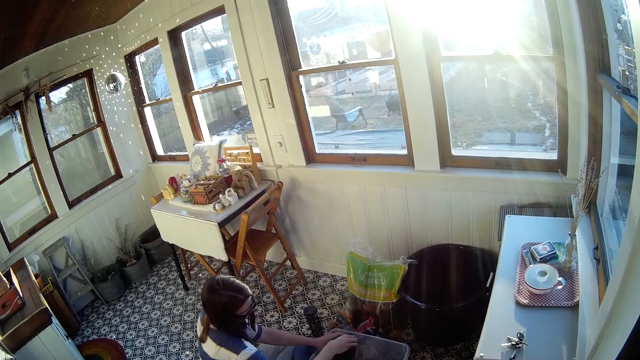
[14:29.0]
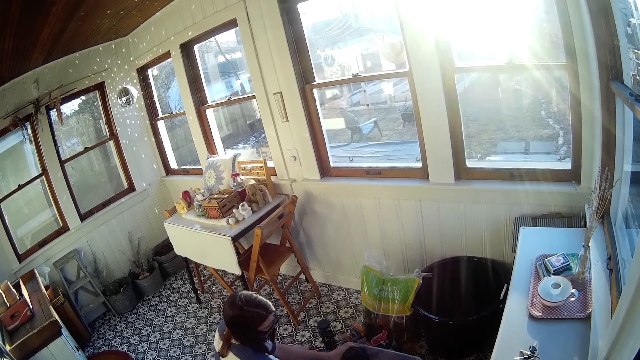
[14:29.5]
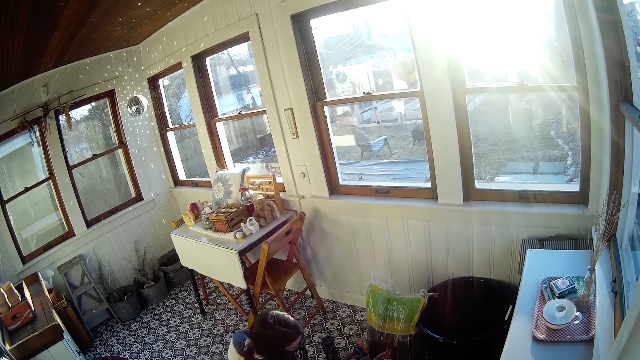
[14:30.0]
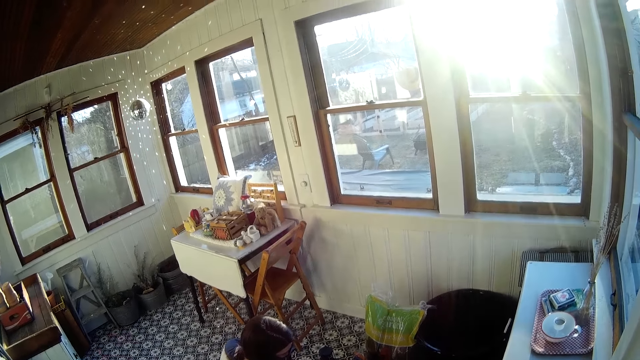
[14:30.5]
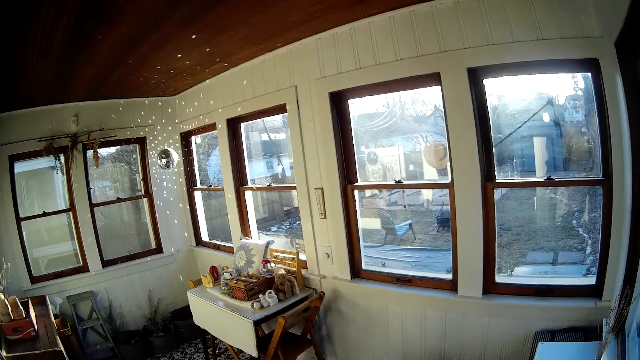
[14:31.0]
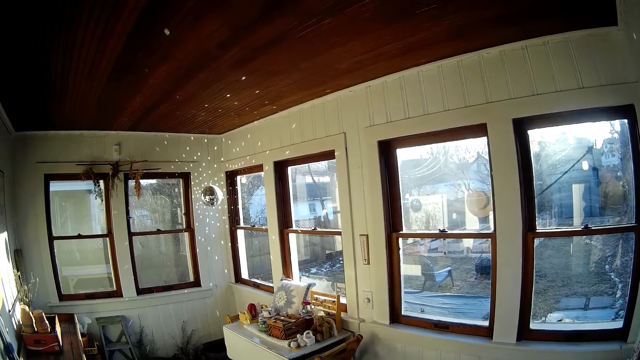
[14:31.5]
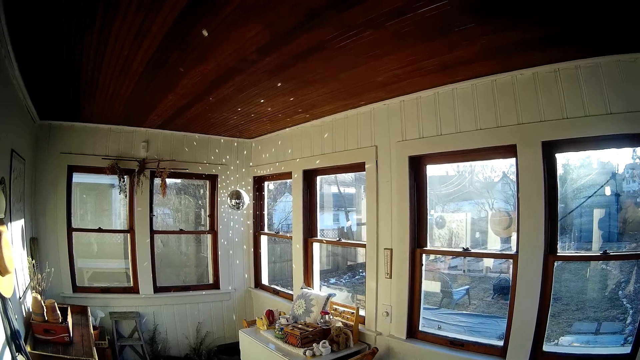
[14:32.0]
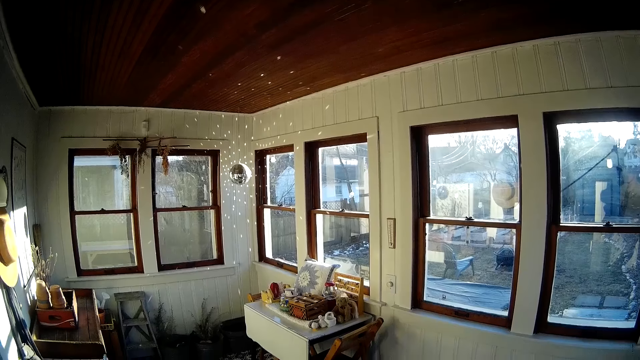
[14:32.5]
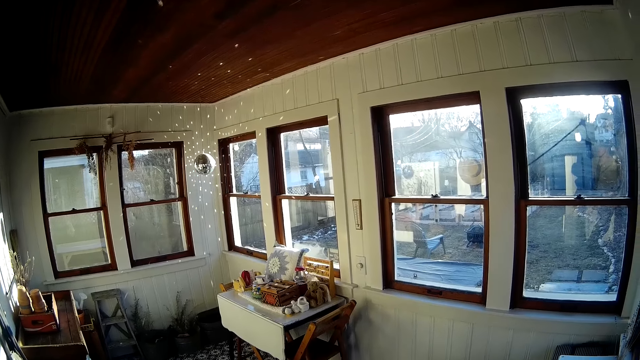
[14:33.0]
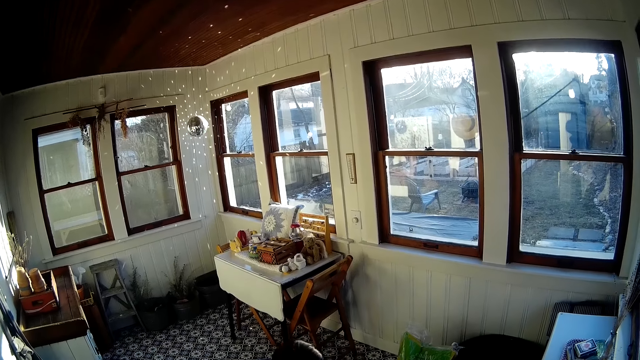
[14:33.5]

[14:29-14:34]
The woman pours some of the charcoal from the plastic container on the floor into the spherical metal basket in her left hand with her right hand.

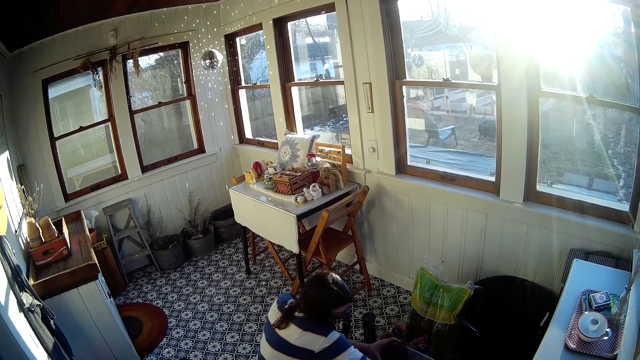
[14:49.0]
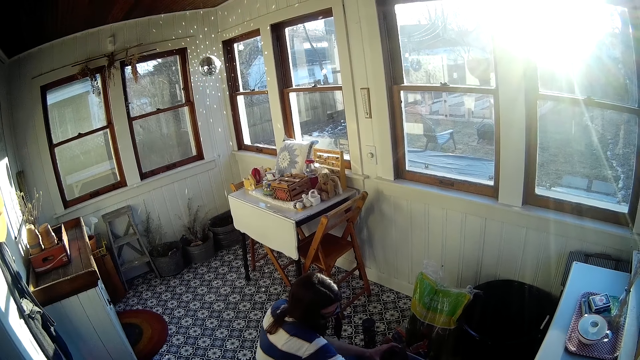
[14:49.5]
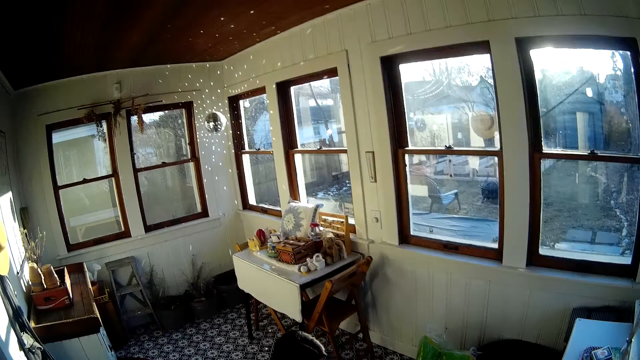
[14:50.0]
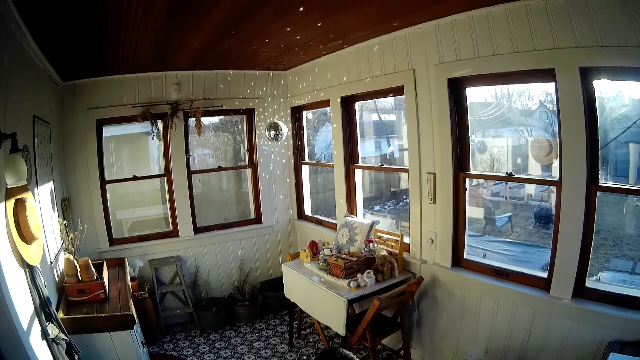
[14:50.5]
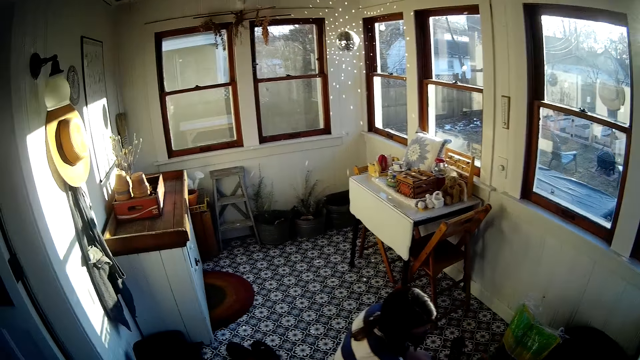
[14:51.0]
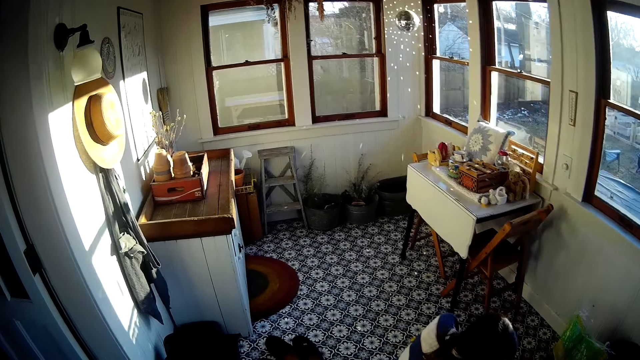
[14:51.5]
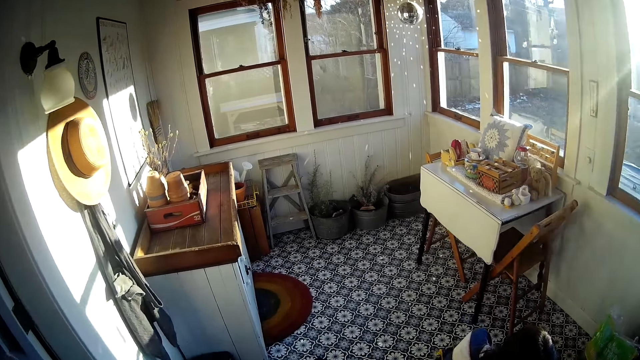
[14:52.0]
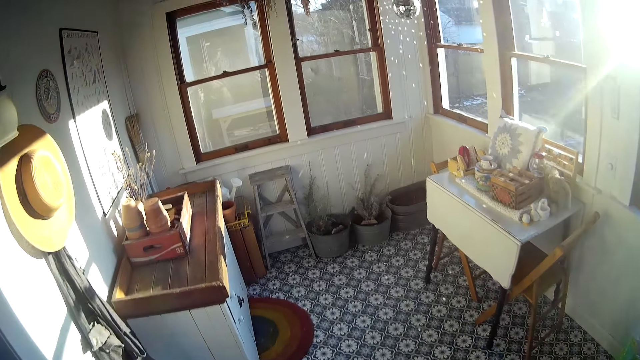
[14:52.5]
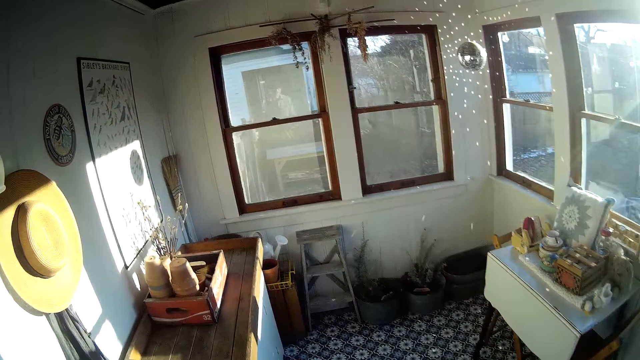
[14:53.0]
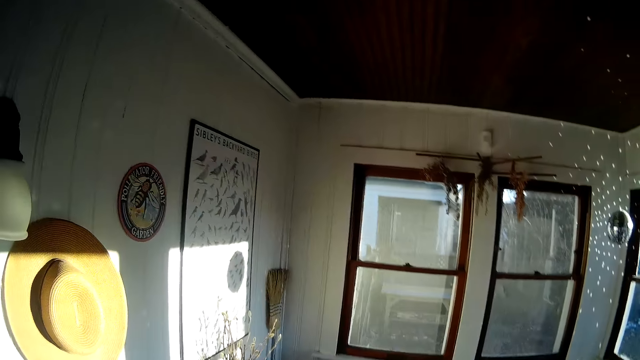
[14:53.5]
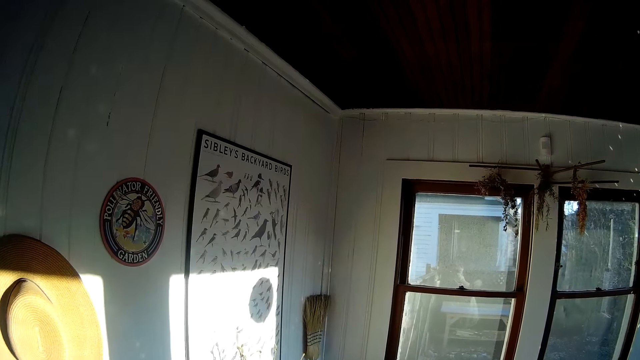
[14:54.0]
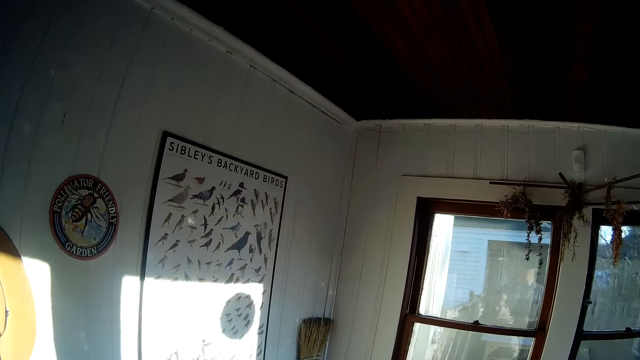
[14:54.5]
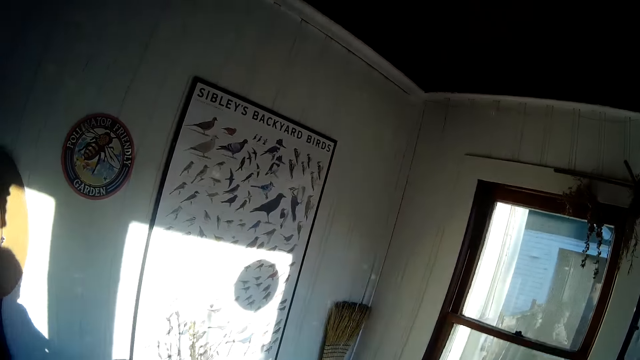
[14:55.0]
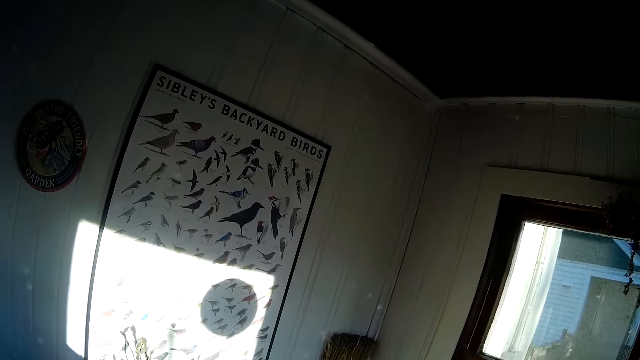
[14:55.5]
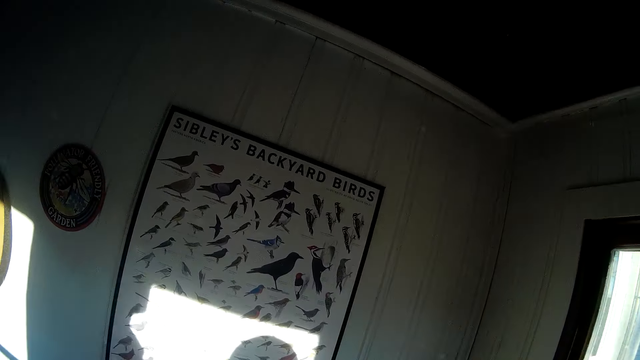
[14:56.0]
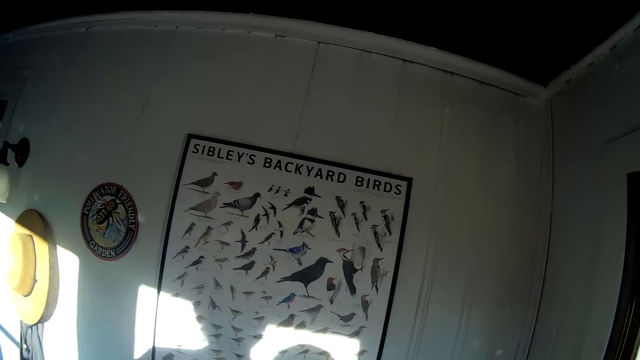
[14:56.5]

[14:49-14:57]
The camera wearer walks across the room.

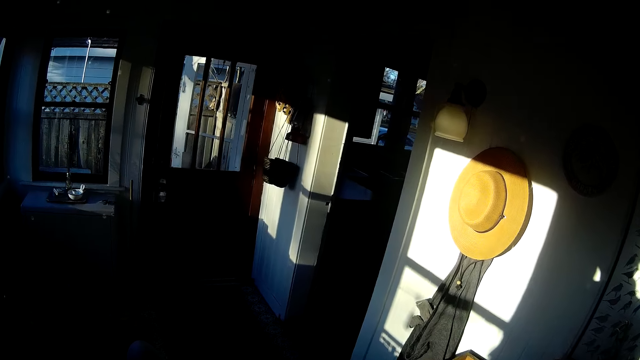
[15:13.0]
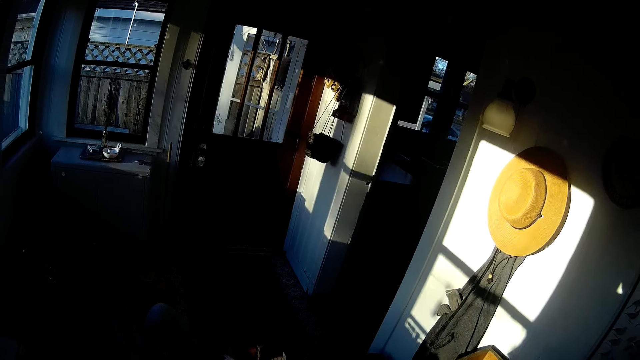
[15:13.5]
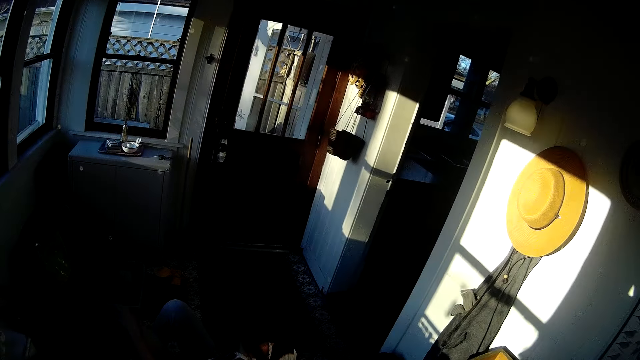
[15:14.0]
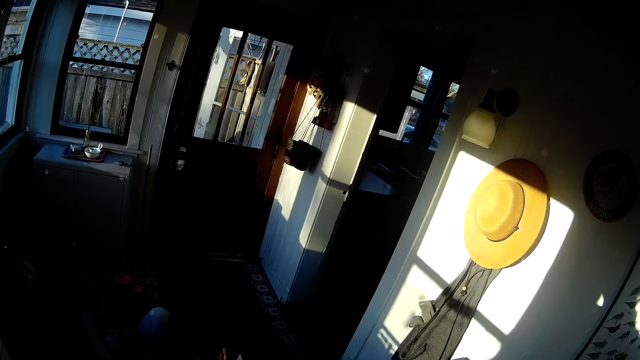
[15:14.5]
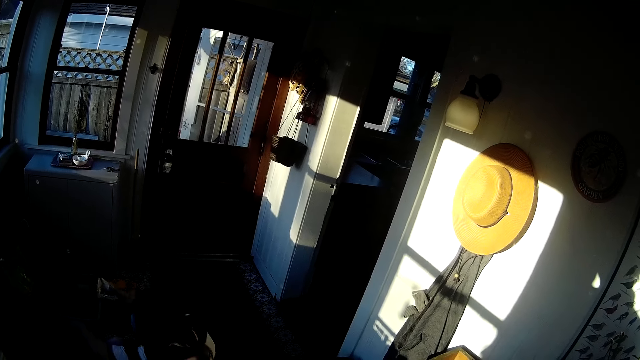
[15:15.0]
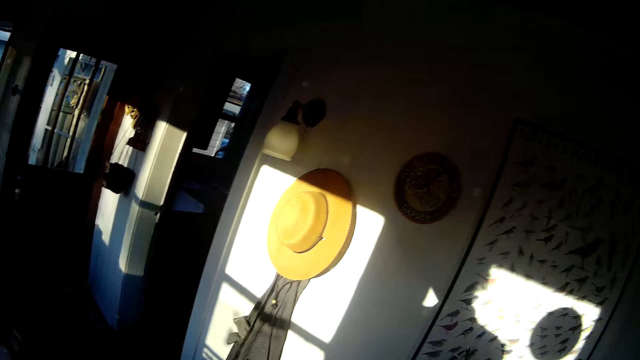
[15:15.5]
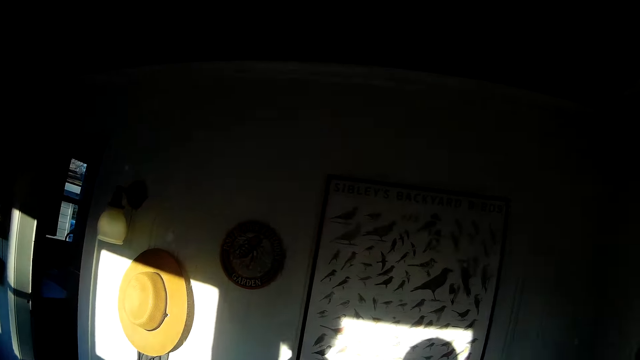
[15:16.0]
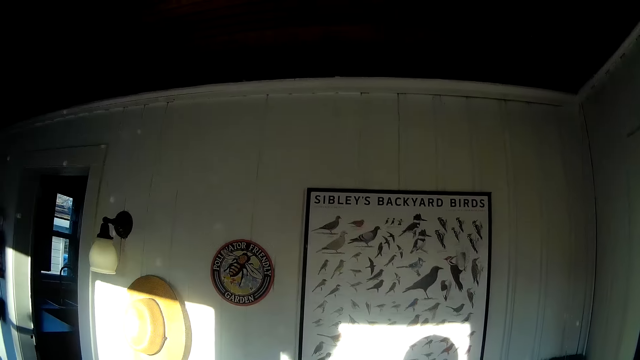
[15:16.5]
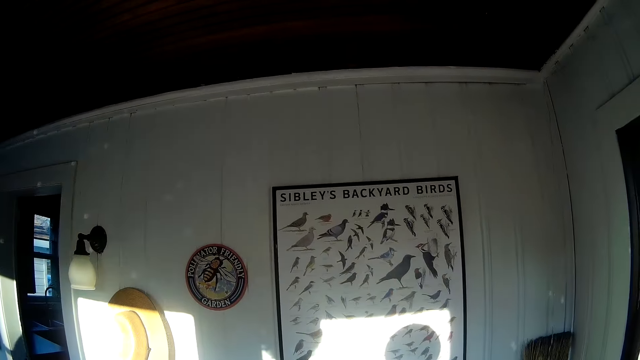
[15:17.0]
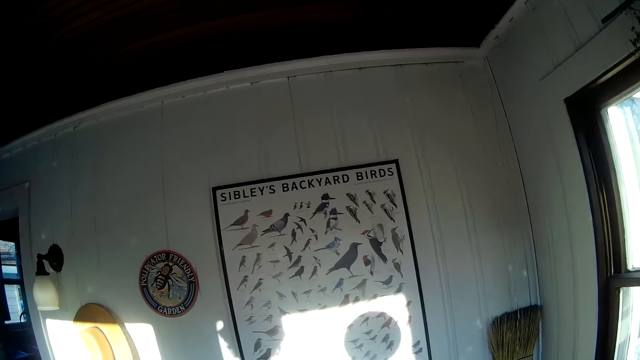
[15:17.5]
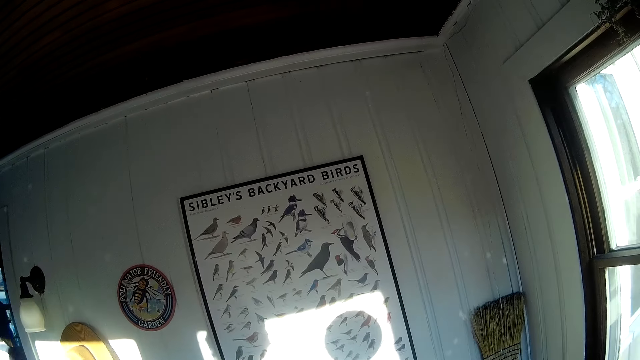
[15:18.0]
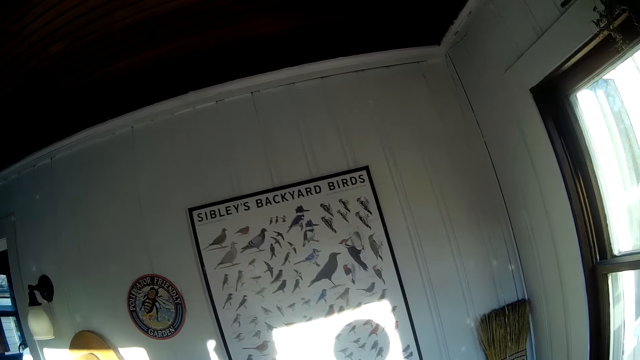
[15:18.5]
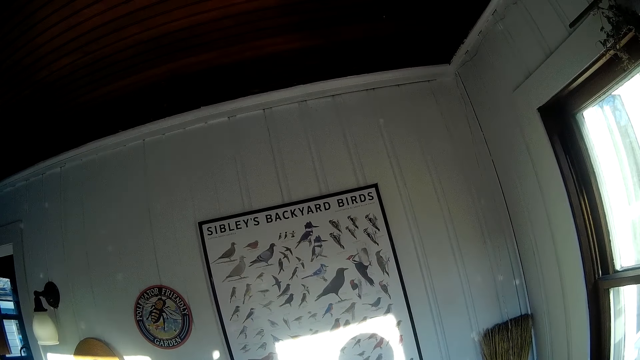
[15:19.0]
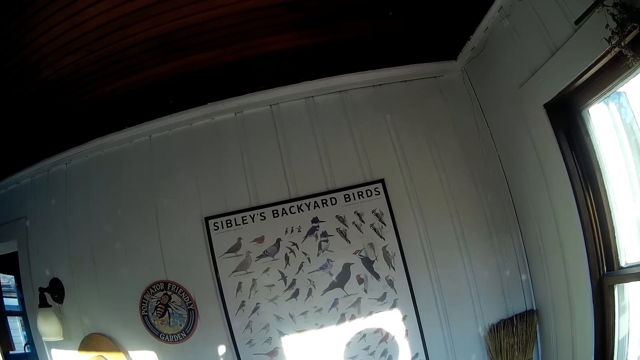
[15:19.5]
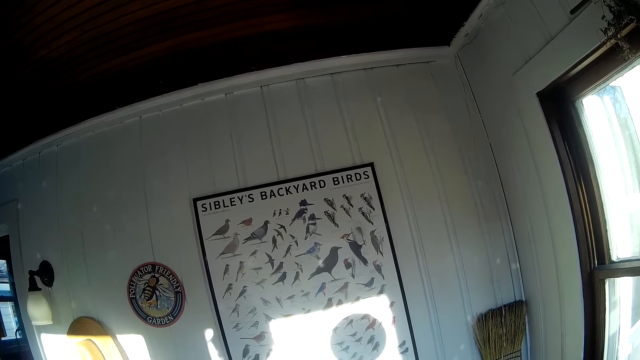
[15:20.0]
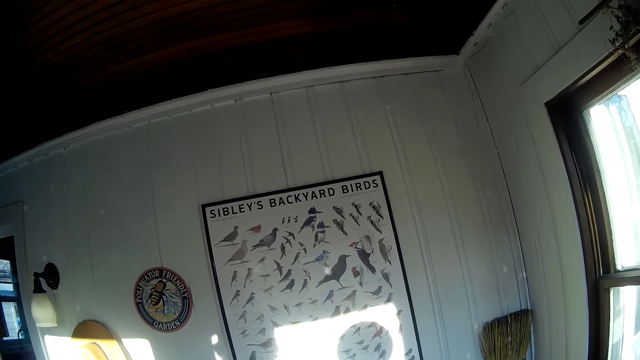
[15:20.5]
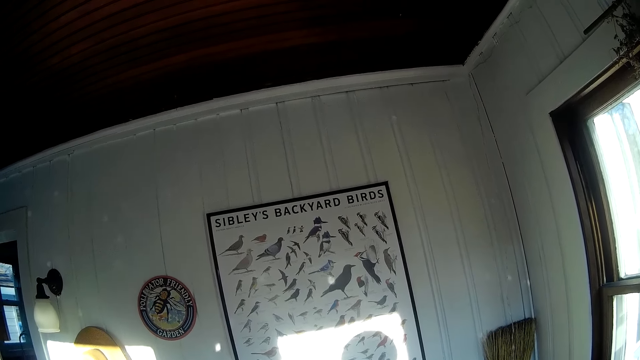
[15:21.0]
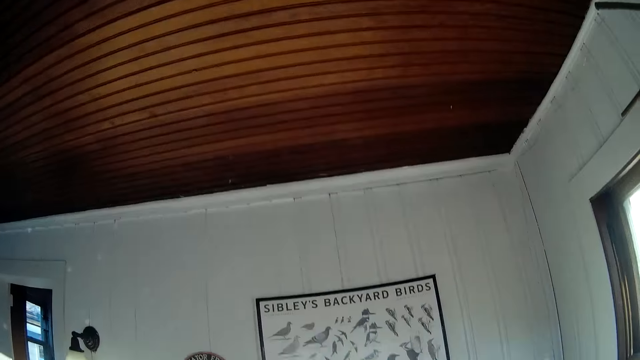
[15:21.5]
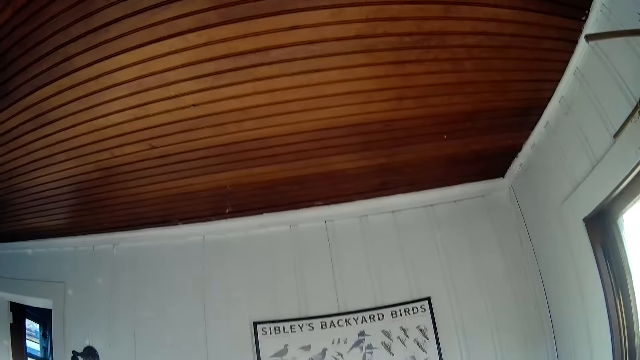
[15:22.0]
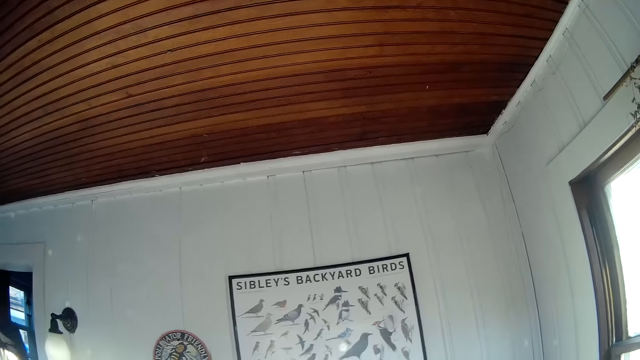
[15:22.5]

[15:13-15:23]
The woman rises up from the floor of the room and walks out of the room.
